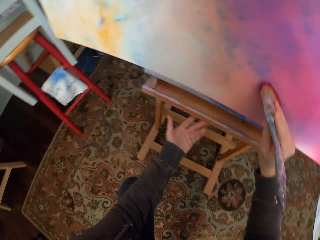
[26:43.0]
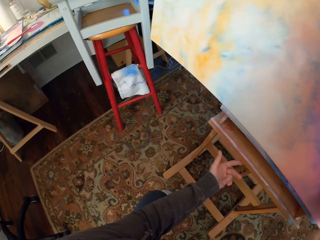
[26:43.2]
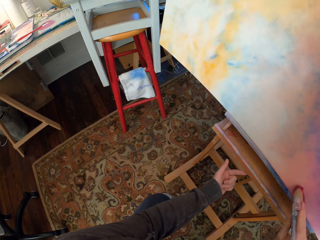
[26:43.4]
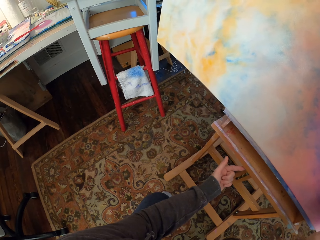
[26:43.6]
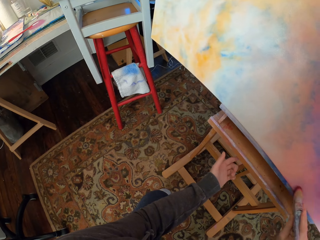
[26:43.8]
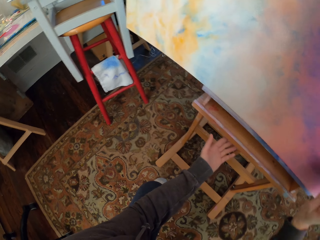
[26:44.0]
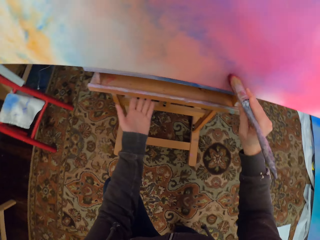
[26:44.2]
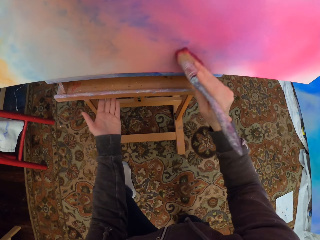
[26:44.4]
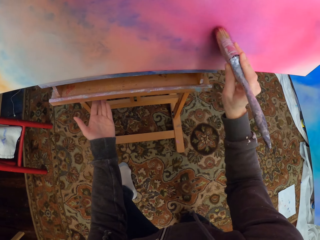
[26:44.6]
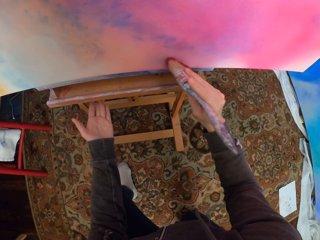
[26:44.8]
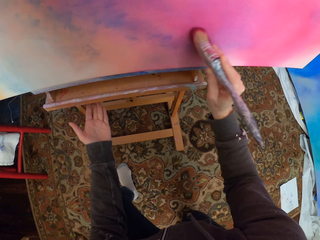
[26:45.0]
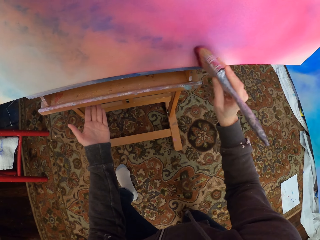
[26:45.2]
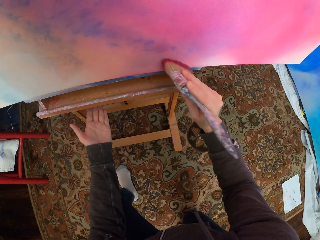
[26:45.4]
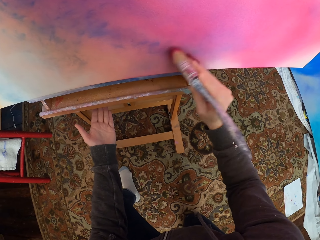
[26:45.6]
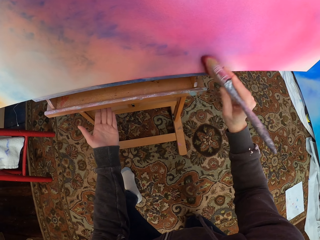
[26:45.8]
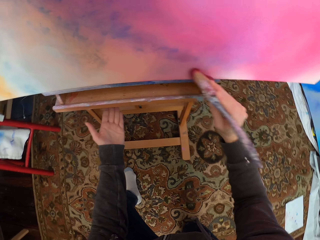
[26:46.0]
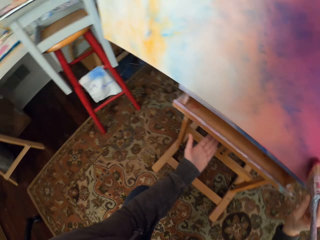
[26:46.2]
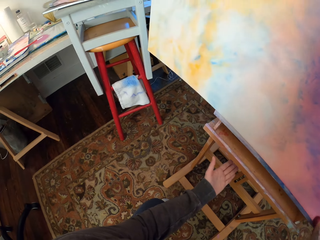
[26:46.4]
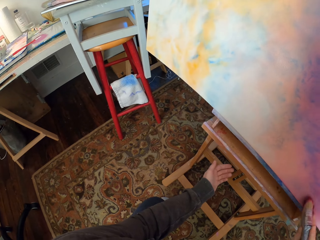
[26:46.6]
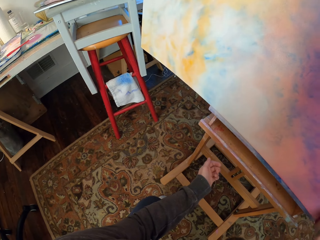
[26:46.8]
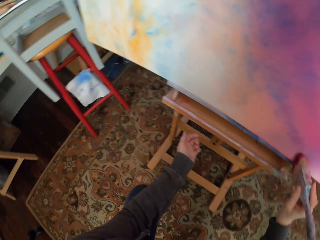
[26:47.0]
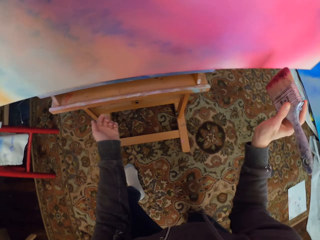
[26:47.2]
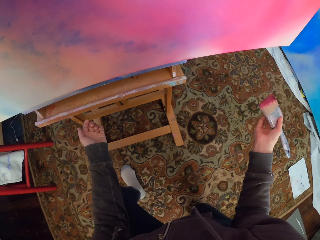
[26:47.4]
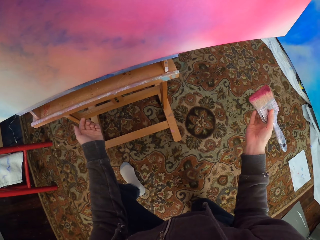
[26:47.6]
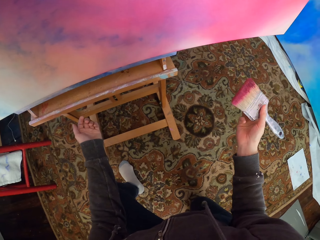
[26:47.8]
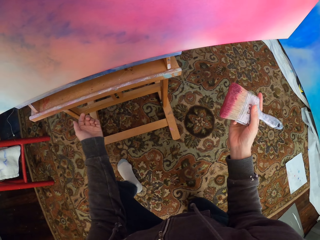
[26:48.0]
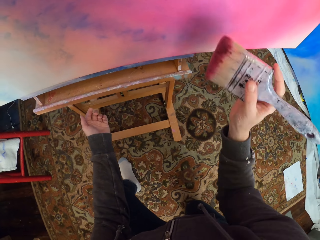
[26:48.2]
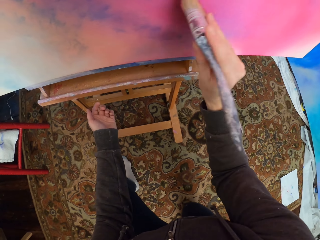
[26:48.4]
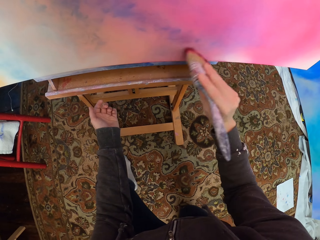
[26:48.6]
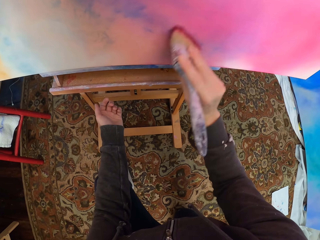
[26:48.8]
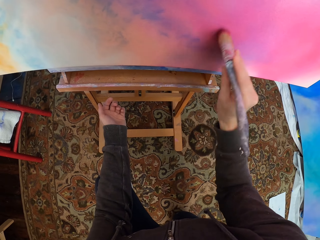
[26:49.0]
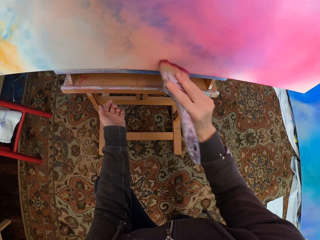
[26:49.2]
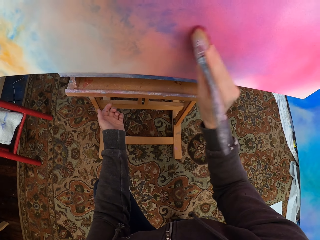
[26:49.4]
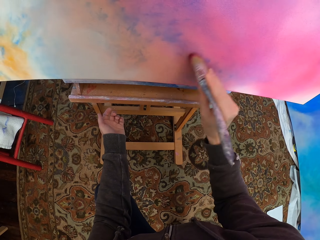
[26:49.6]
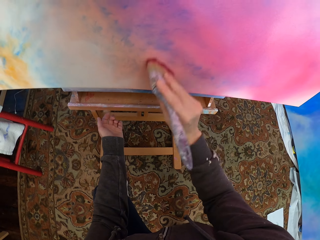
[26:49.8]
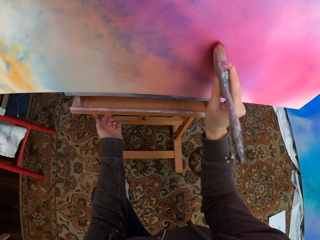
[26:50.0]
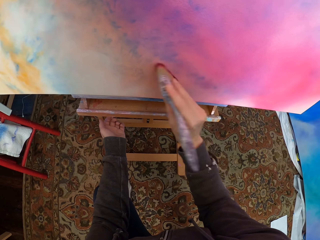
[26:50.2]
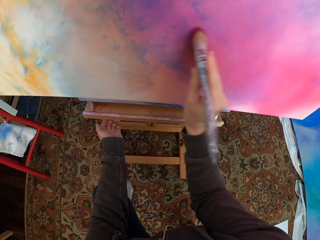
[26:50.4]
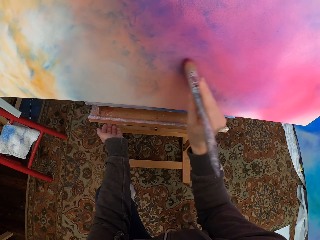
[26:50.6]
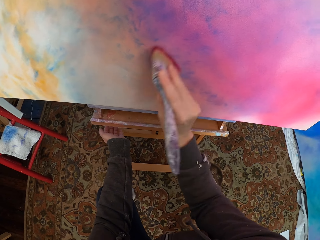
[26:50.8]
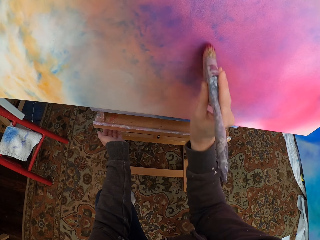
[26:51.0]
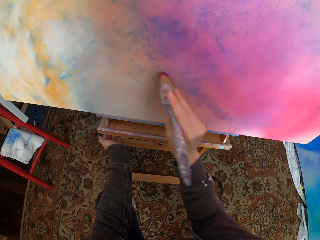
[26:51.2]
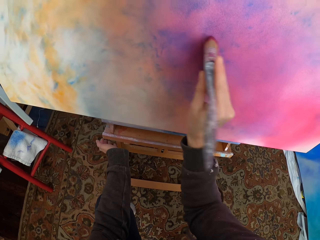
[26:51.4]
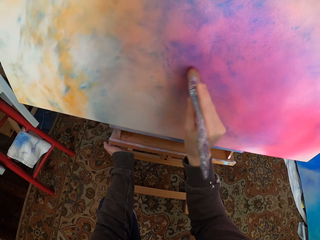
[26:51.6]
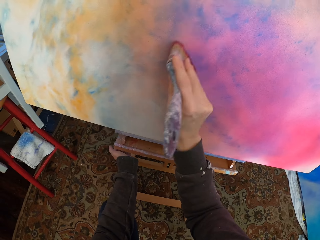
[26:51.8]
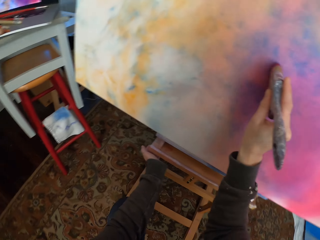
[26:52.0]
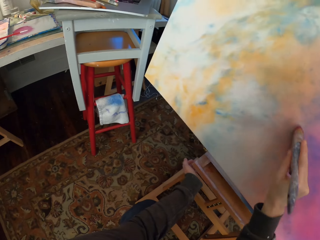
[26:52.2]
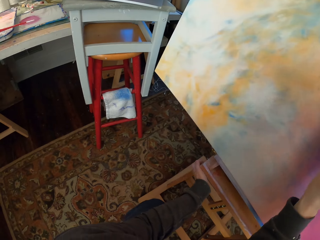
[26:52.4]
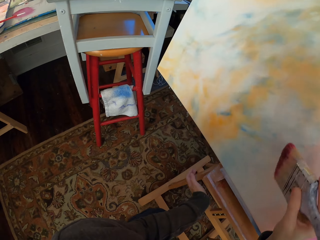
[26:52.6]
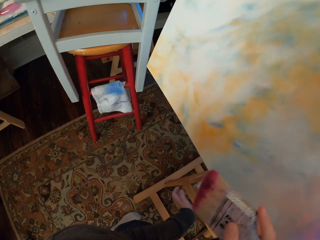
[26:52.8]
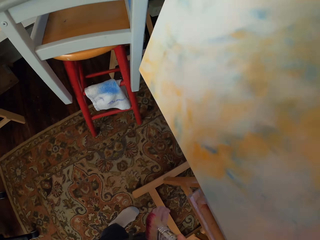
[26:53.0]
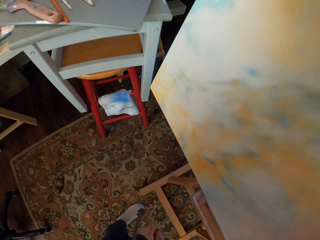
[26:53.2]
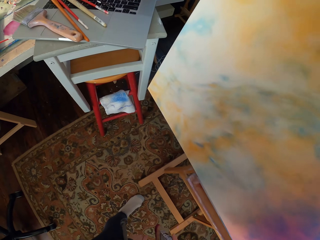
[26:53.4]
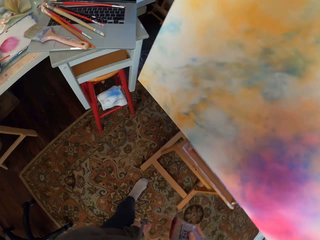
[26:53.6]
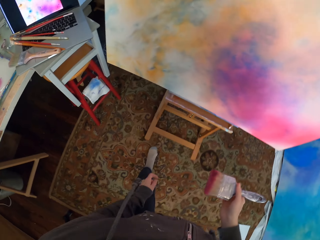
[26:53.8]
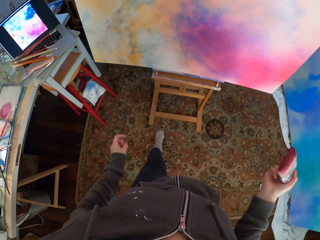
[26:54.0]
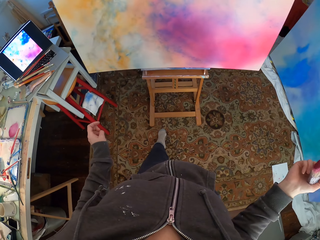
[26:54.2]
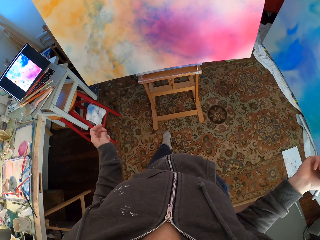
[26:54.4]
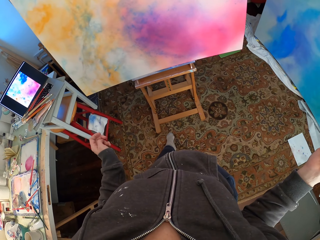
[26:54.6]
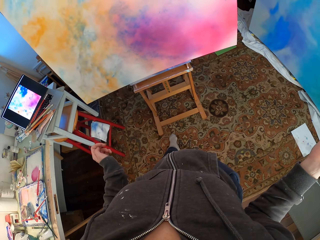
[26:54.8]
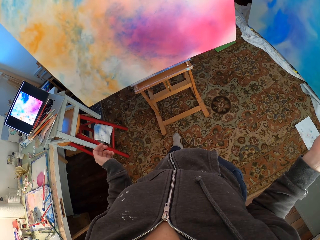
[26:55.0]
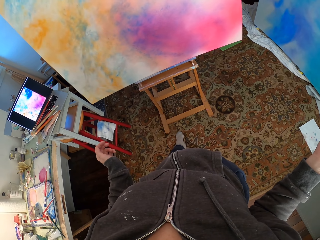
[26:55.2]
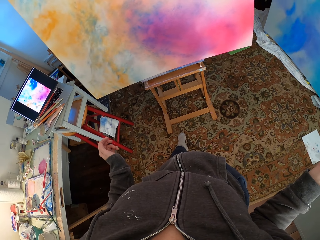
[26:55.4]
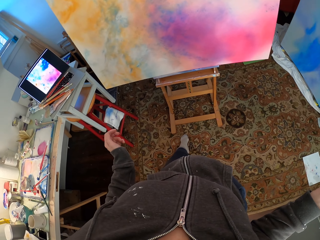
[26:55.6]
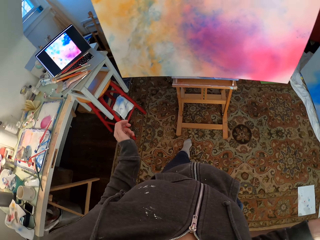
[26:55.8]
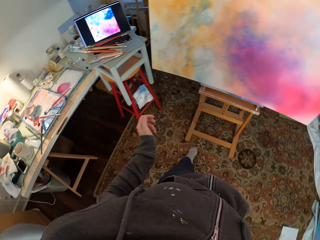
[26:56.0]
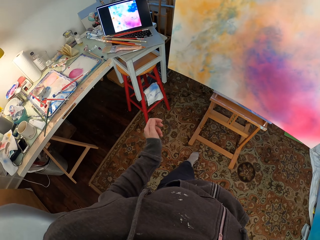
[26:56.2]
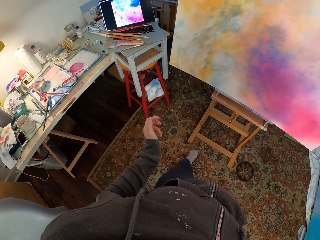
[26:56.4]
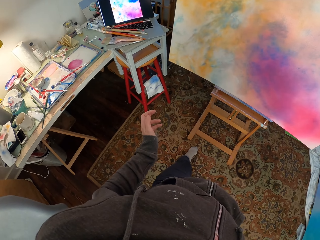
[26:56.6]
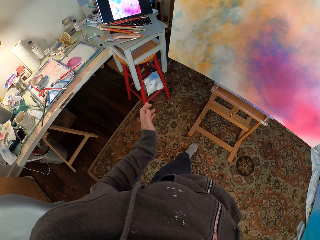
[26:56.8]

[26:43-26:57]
The camera wearer looks at the laptop. She looks at the canvas. She looks at the laptop. She looks at the canvas. She paints the canvas. She looks at the laptop. She stands from her knees. She looks around. She looks at the laptop.

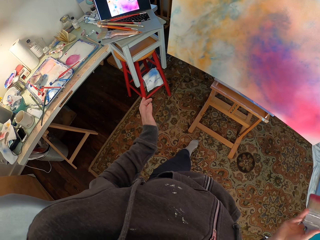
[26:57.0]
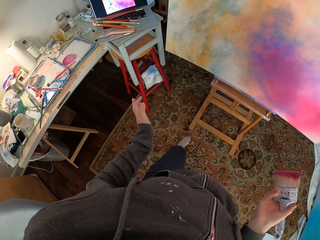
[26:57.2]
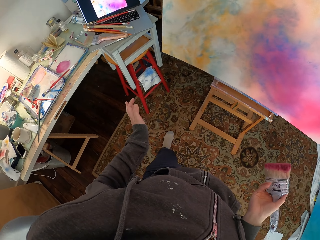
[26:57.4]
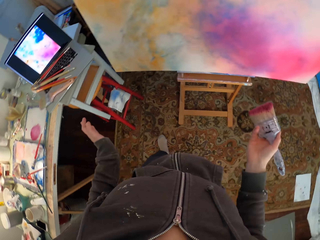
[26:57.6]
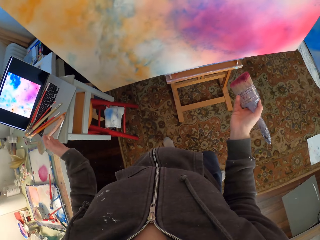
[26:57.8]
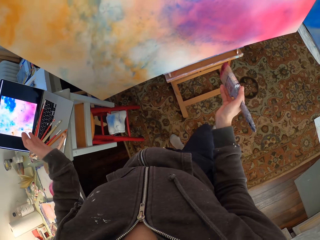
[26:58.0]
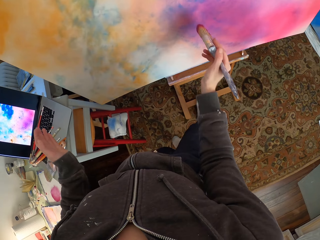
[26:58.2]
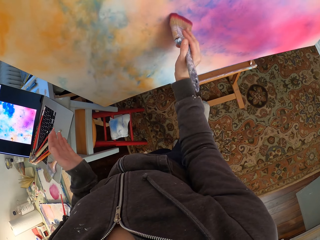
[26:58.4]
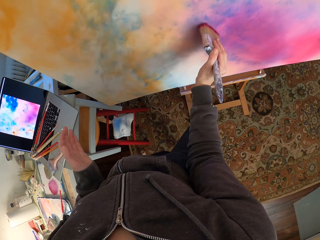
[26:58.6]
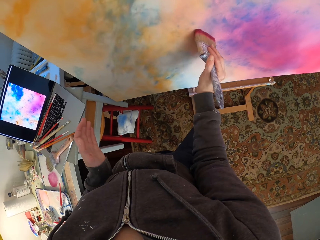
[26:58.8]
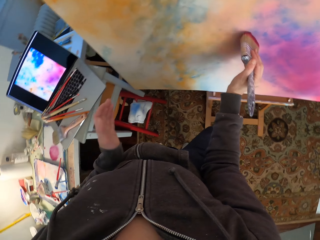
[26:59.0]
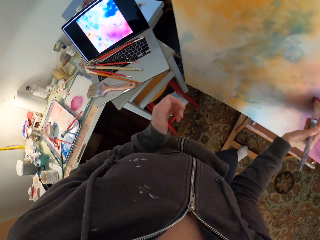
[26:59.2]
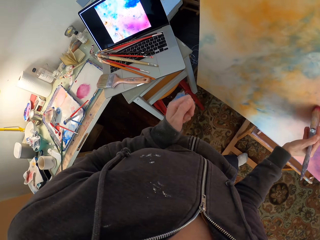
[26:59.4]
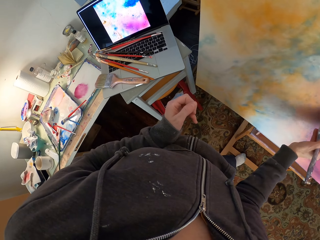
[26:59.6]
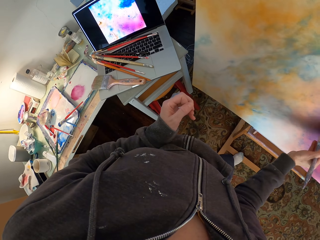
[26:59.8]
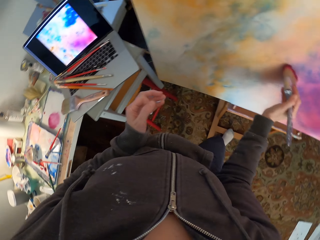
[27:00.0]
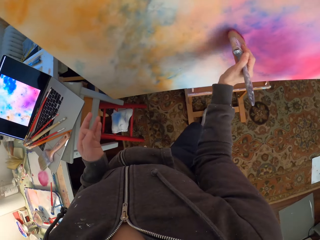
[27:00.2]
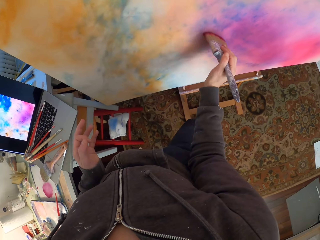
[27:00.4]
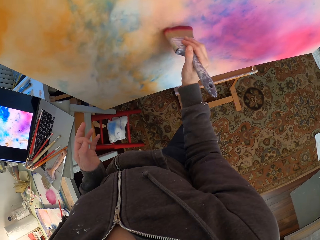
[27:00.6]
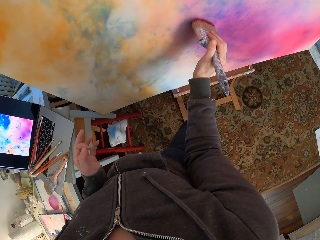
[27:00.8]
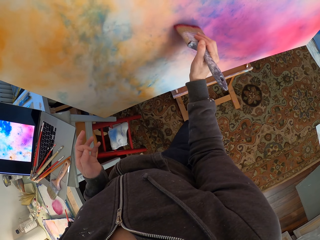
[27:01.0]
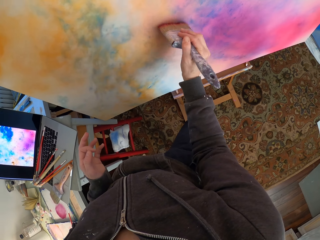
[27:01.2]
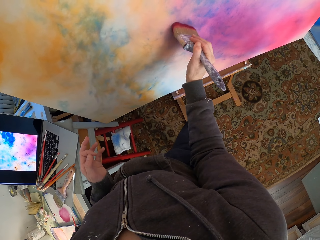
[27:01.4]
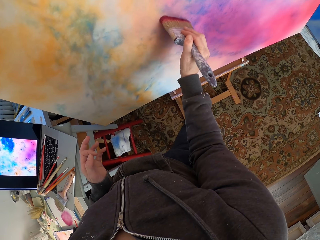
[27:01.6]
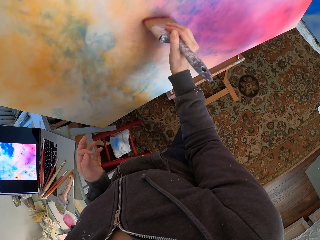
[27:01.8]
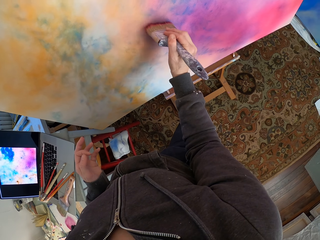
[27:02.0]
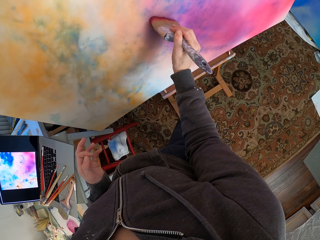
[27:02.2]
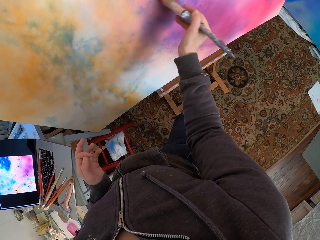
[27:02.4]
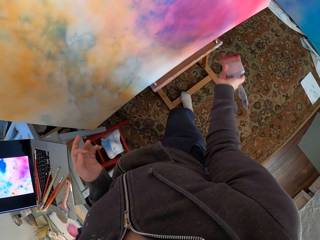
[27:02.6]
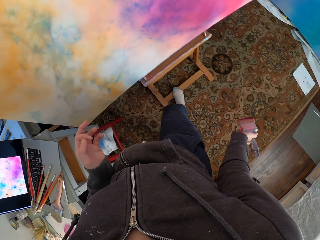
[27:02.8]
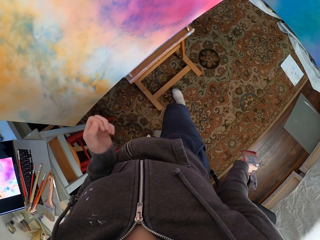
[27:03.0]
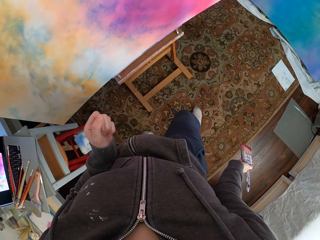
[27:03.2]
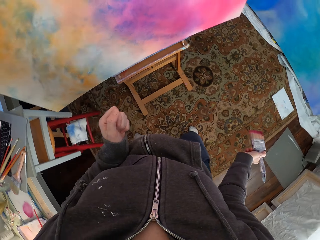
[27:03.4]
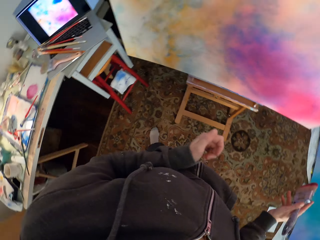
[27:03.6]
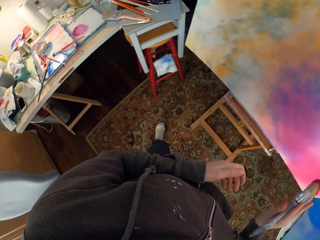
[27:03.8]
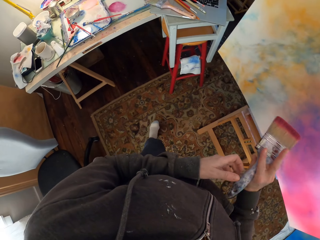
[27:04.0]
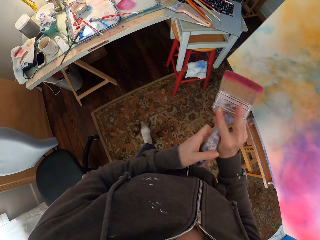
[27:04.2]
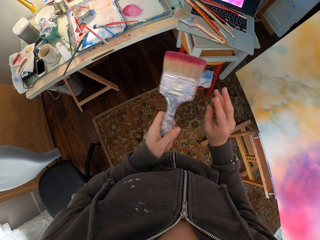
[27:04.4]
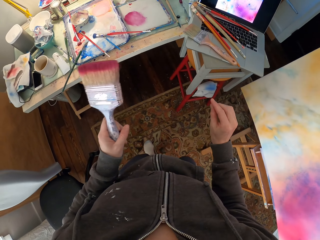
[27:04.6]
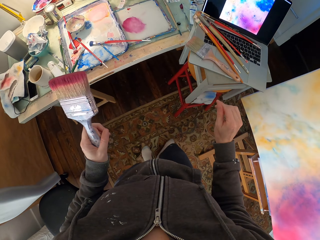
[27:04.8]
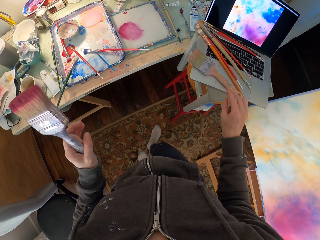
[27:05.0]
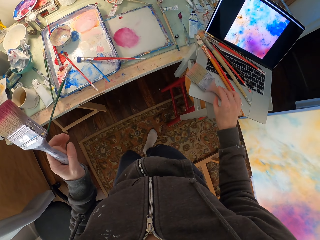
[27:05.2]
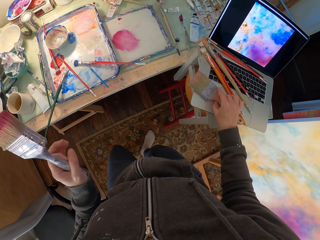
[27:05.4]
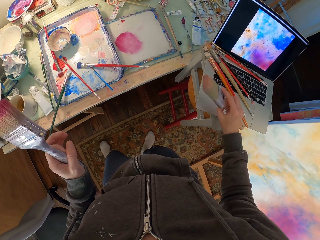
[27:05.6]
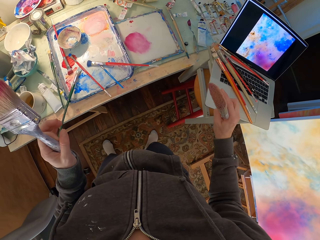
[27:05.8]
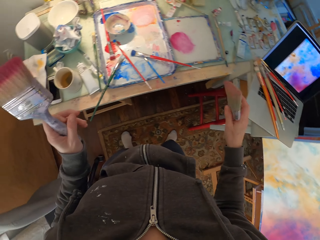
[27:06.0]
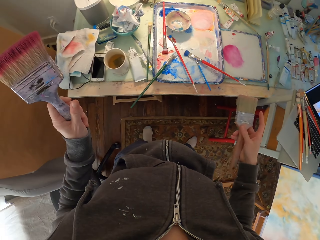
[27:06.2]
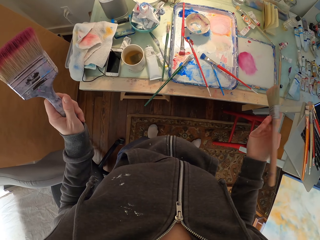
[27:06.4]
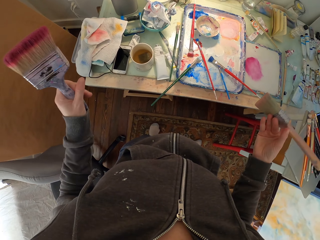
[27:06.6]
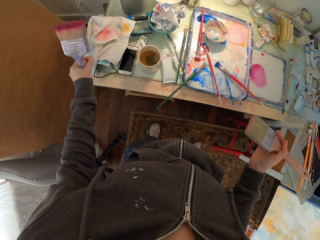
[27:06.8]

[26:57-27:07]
The camera wearer paints the canvas. They look at the canvas. They move beside the canvas. They move the brush to the left hand. They take a painting brush.
